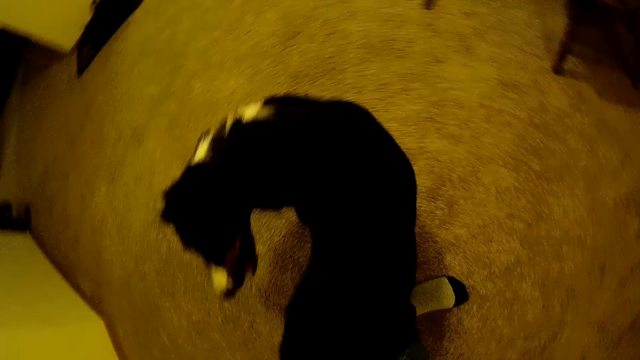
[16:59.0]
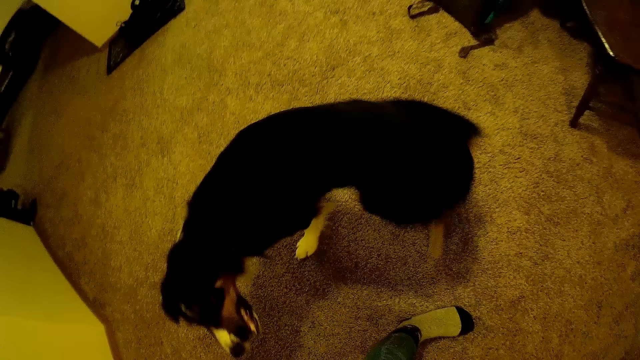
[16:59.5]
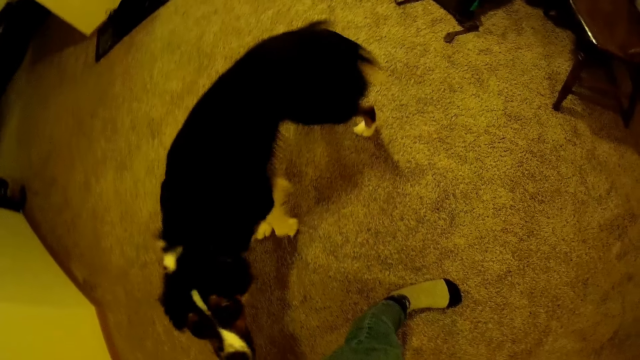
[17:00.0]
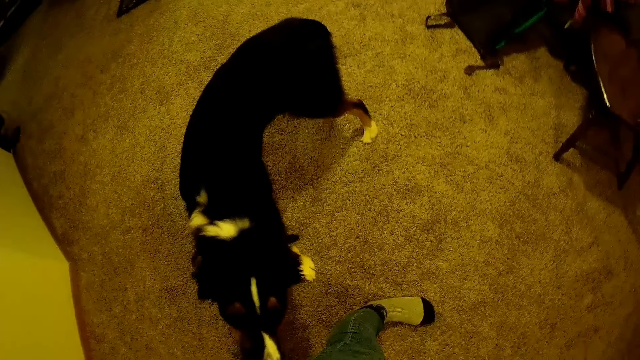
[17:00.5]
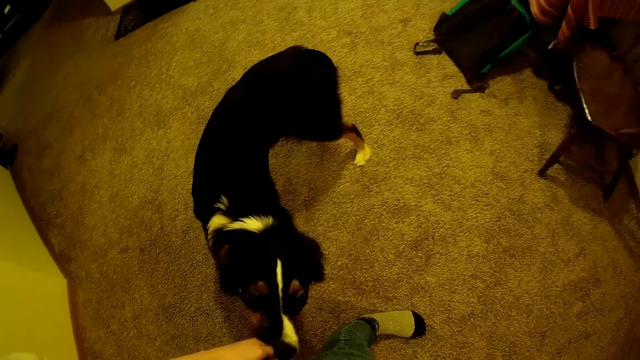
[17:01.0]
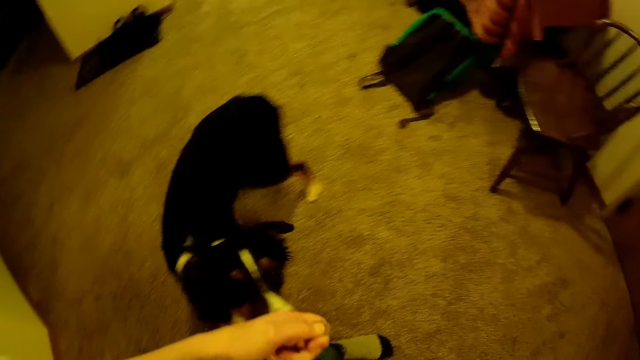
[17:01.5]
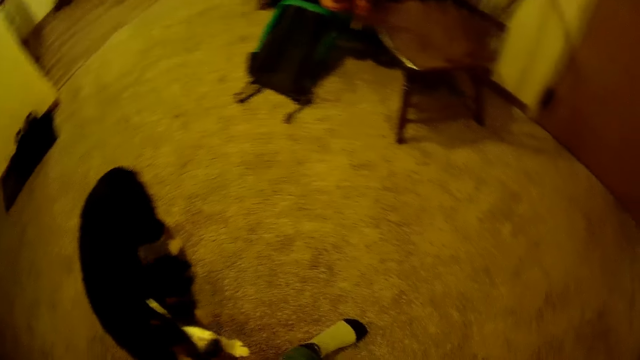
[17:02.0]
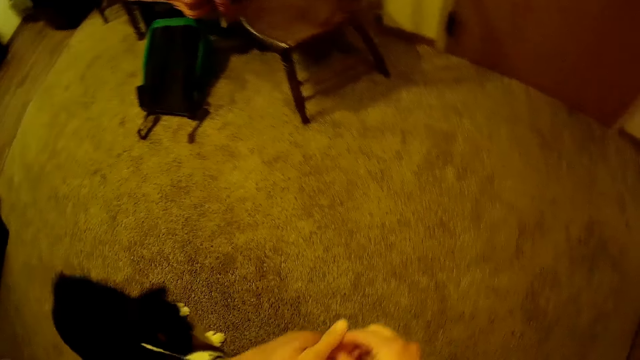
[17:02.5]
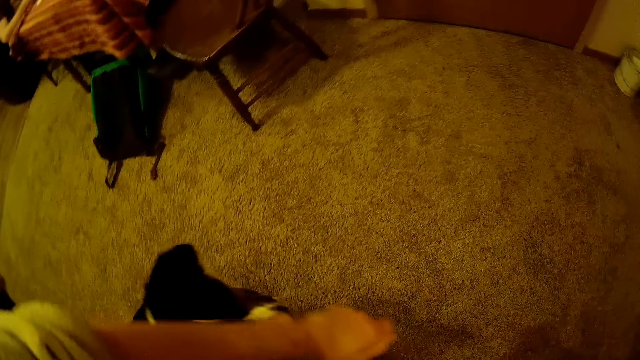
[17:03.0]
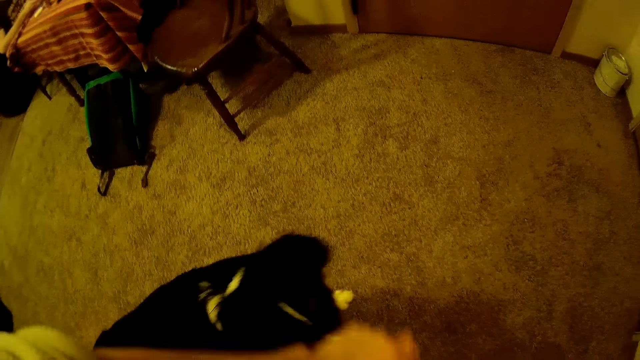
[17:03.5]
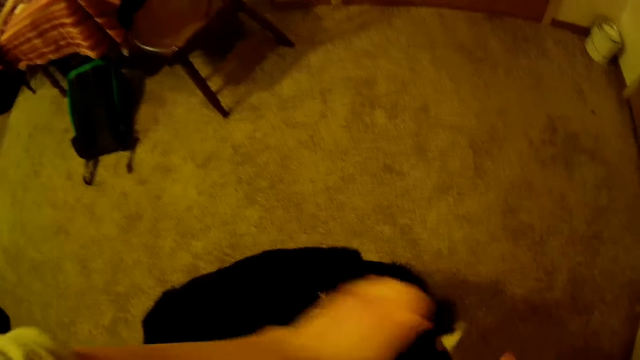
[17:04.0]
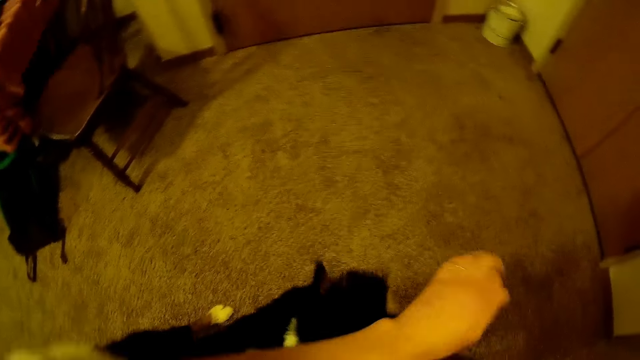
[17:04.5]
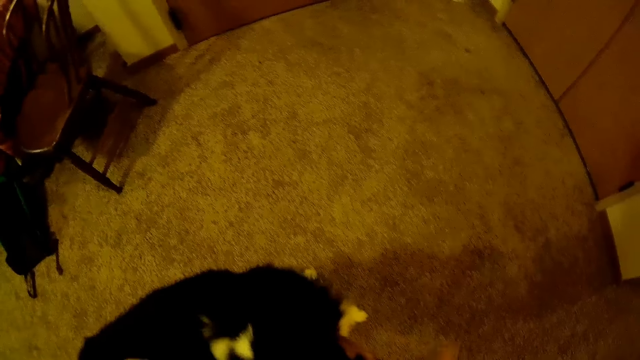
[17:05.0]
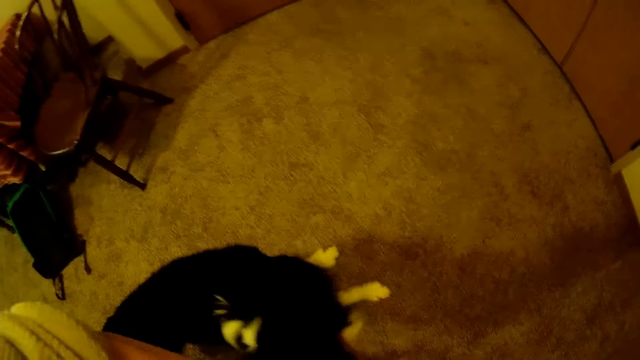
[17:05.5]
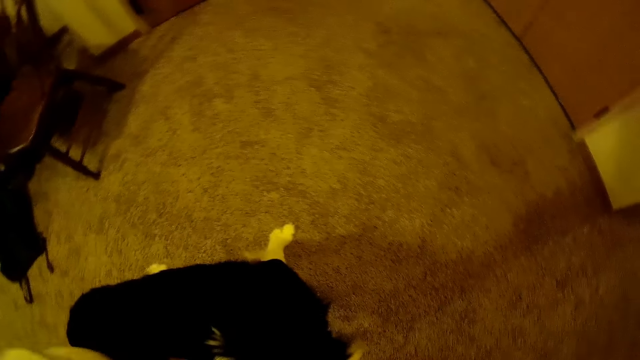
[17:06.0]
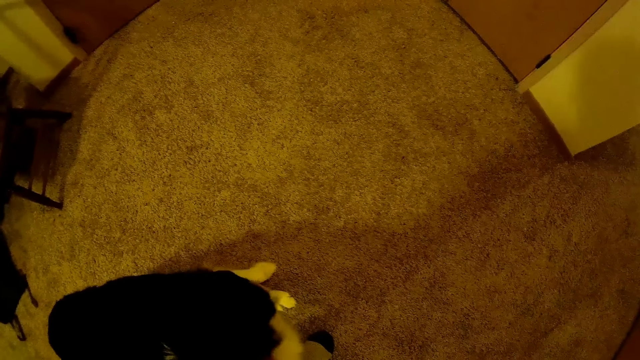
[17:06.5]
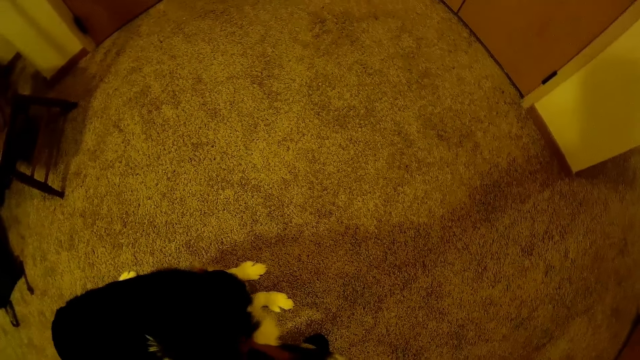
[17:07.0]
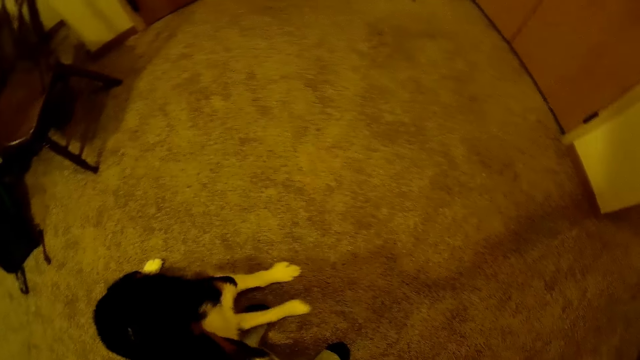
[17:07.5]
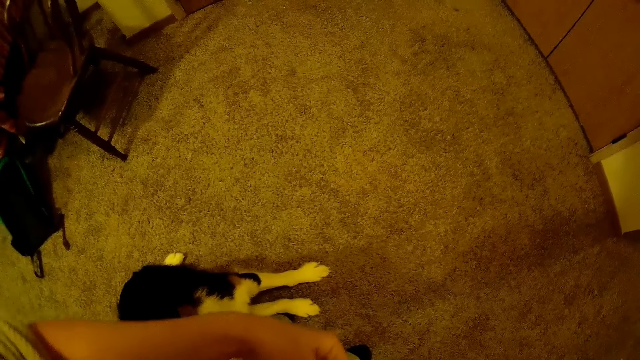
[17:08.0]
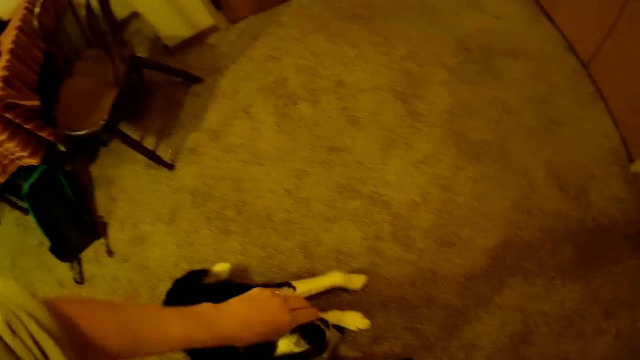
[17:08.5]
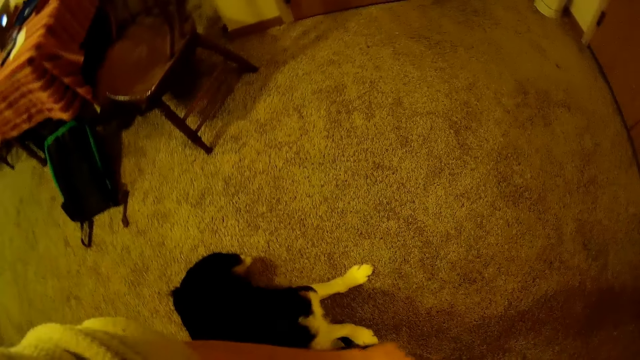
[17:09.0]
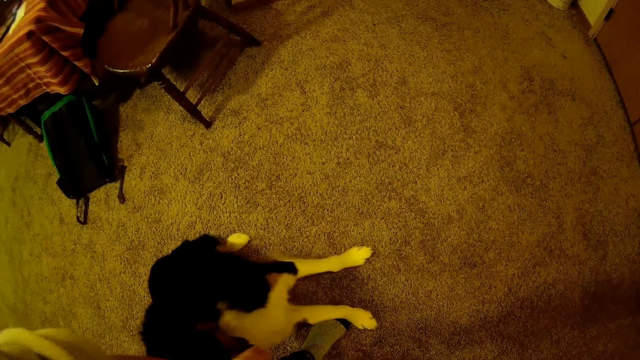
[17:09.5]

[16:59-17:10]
The camera wearer feeds the dog. They swing the hand. They look at the dog.

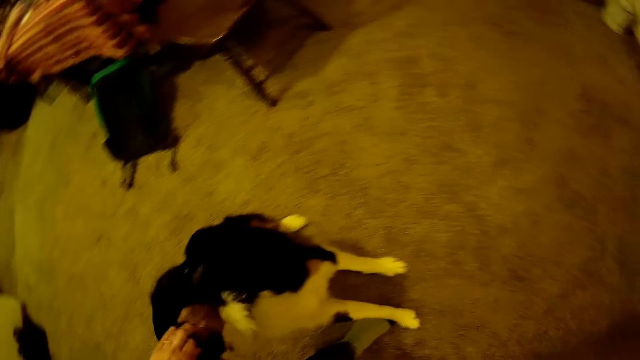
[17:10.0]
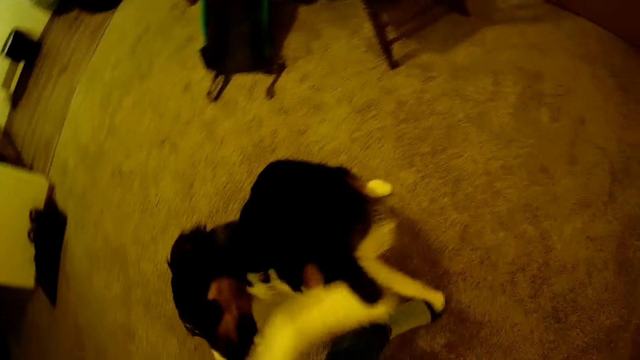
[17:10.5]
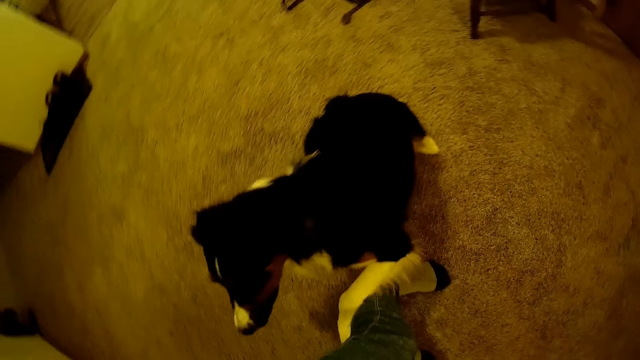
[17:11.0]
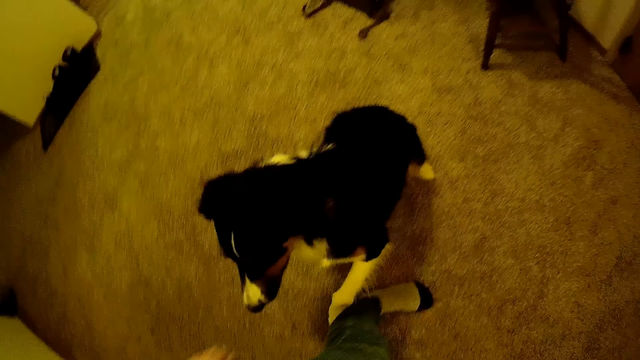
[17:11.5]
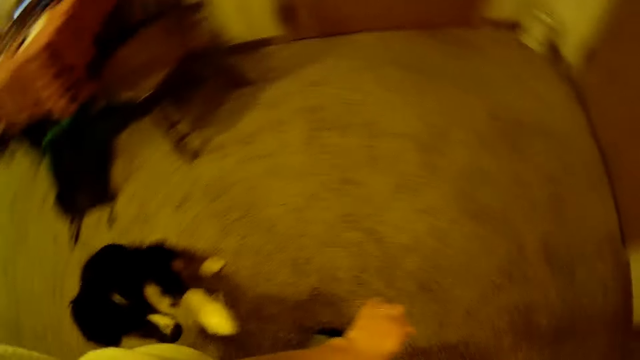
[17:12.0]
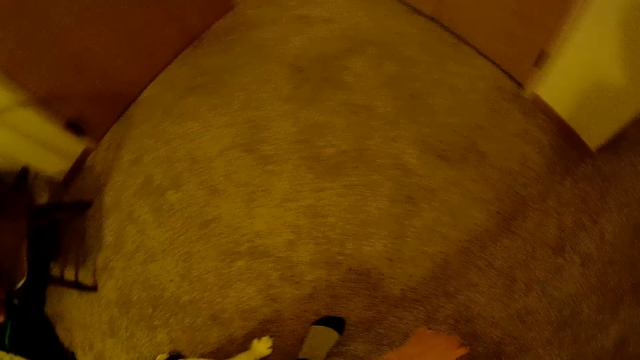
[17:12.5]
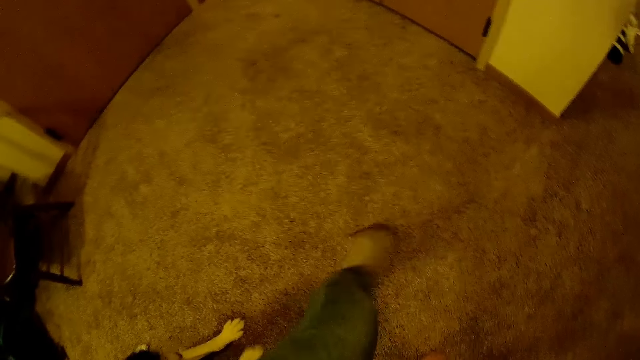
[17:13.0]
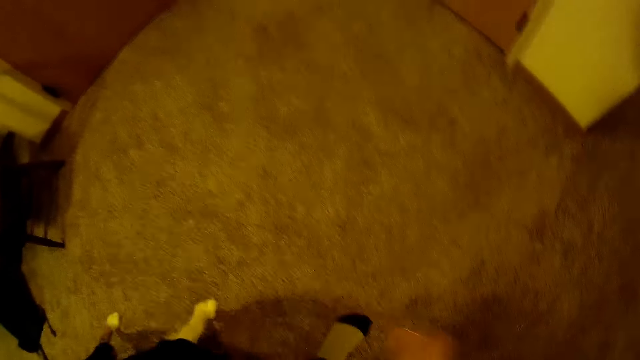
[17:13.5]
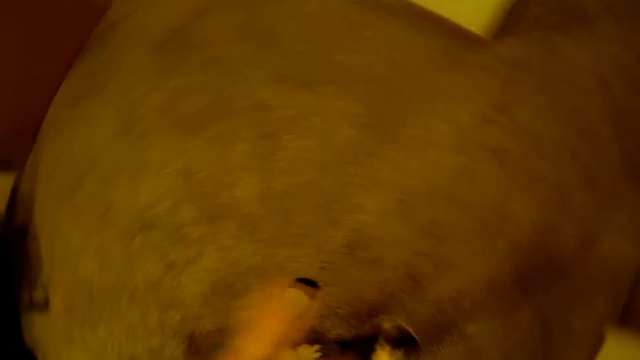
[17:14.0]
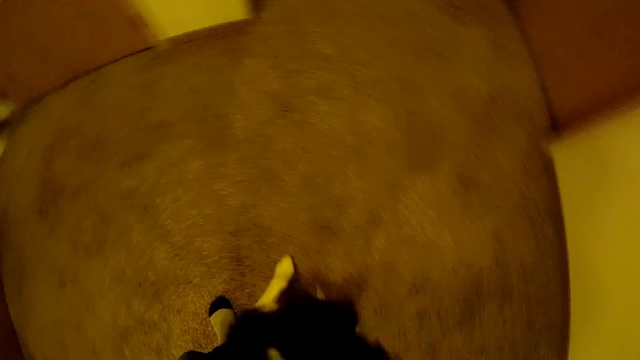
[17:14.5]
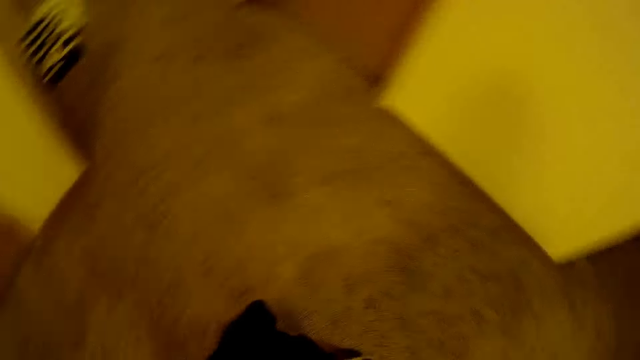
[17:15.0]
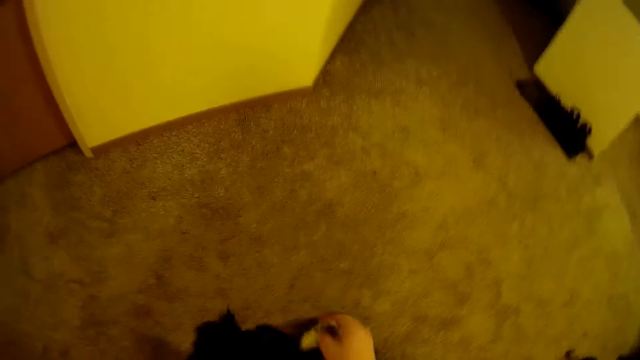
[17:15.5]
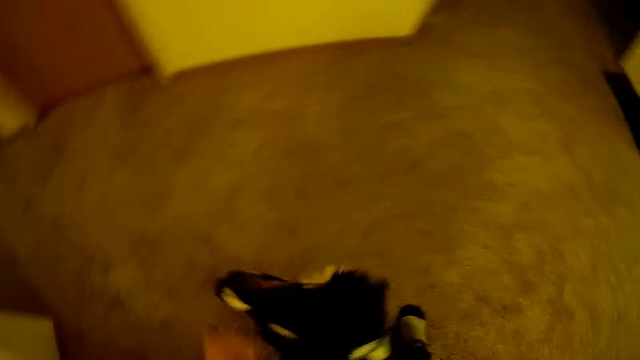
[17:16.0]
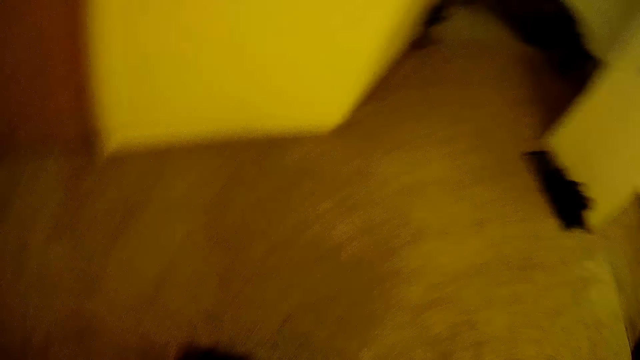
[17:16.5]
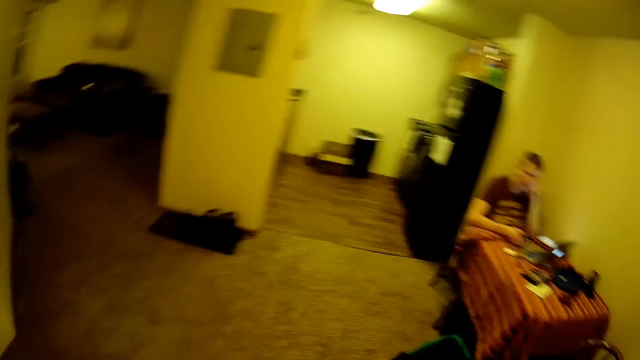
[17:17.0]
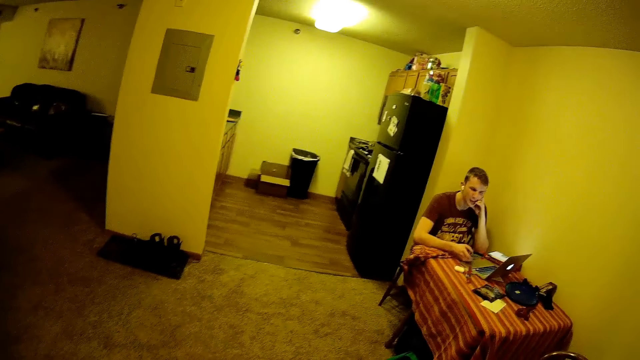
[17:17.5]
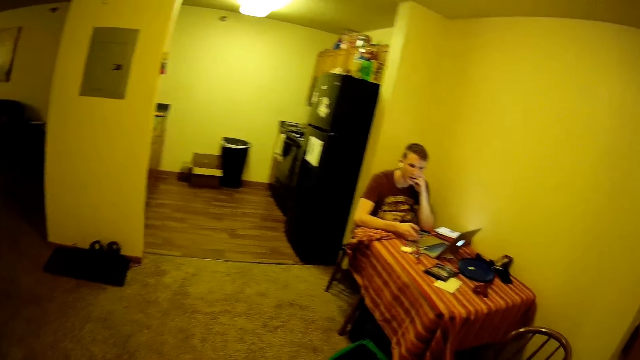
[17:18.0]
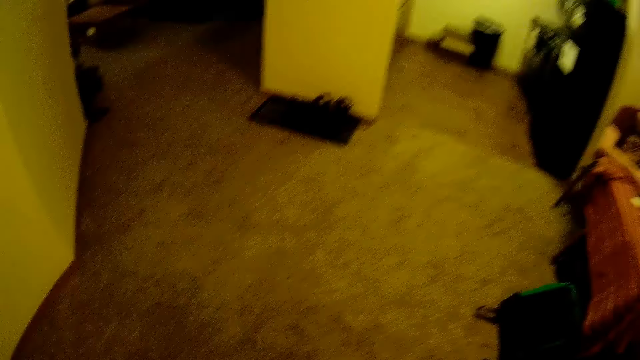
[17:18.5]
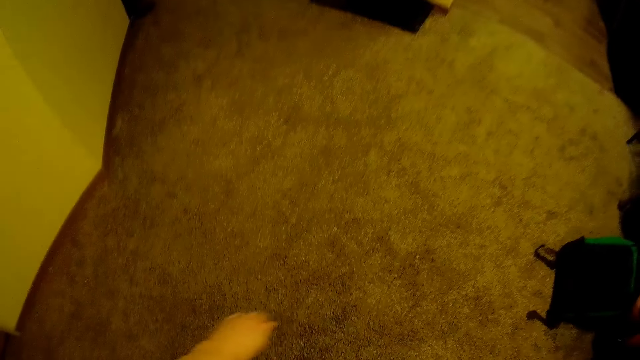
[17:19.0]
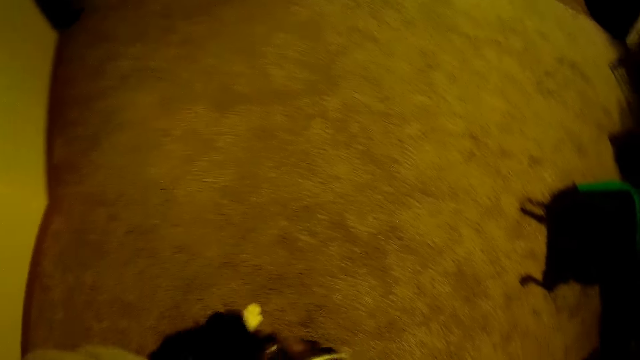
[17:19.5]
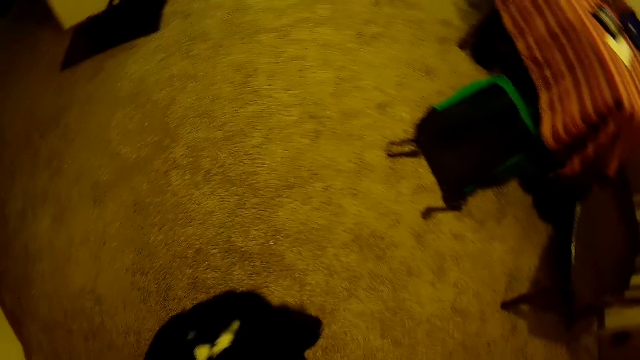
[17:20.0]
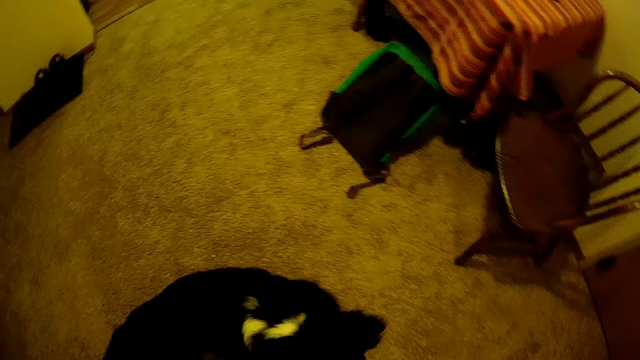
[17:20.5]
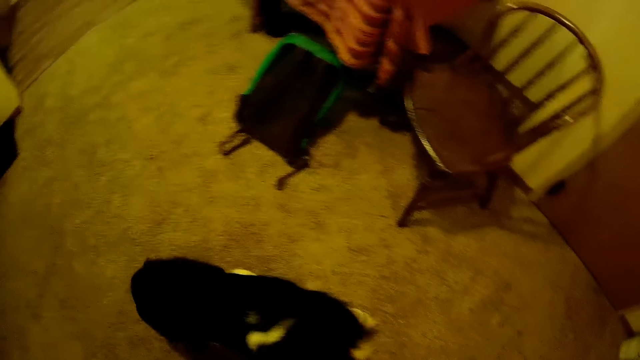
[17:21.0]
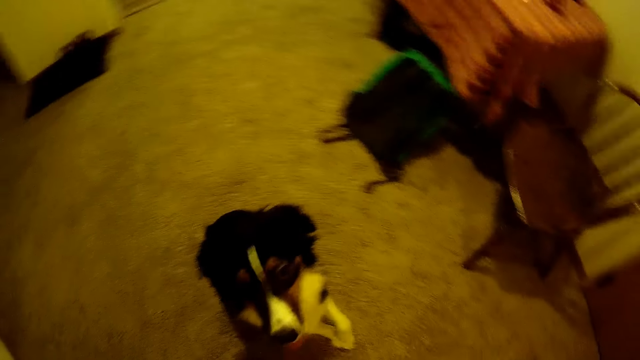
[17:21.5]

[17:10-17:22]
The camera wearer feeds the dog. They move the legs. They move the hand. They play with the dog.
